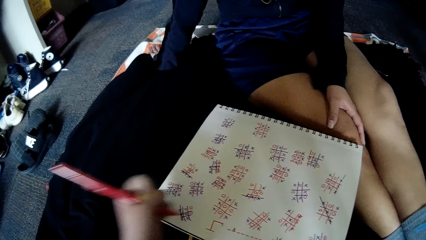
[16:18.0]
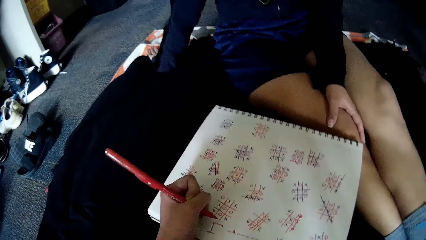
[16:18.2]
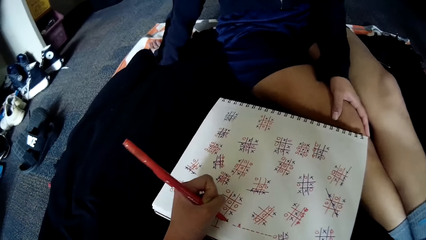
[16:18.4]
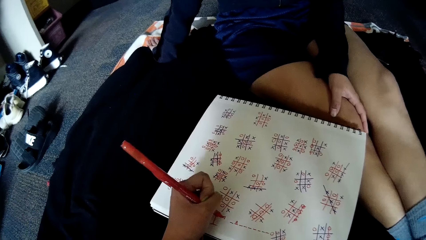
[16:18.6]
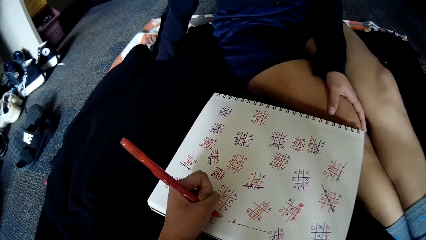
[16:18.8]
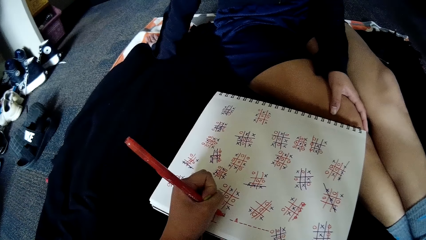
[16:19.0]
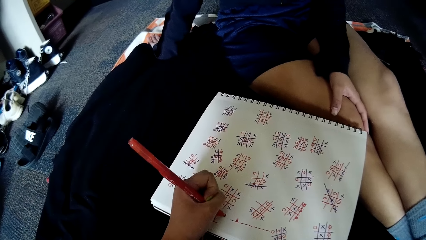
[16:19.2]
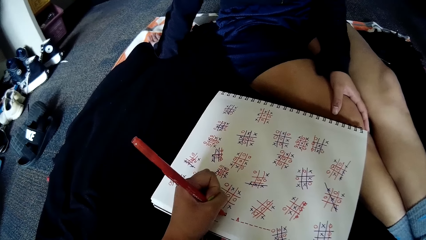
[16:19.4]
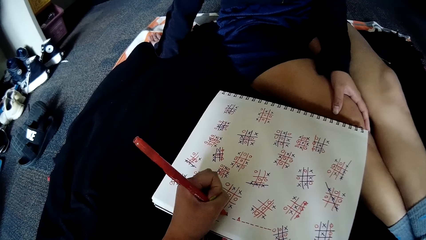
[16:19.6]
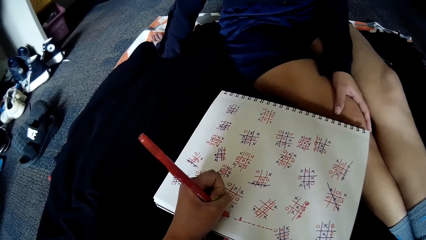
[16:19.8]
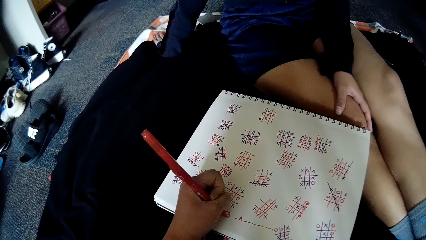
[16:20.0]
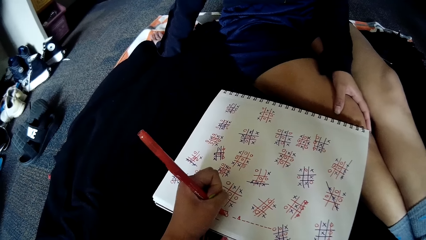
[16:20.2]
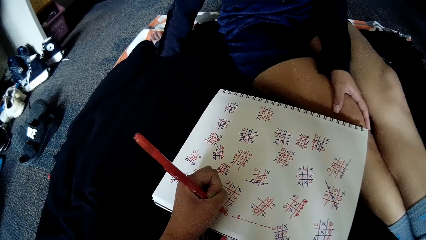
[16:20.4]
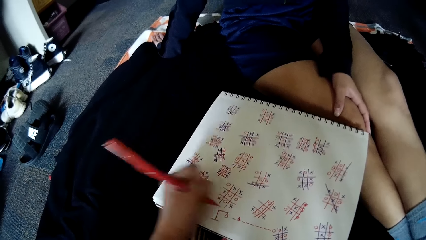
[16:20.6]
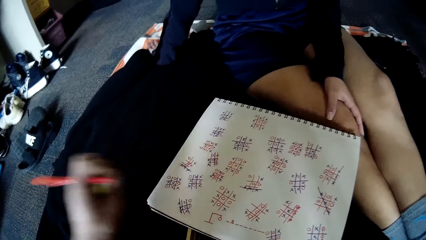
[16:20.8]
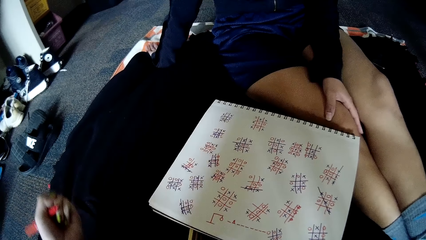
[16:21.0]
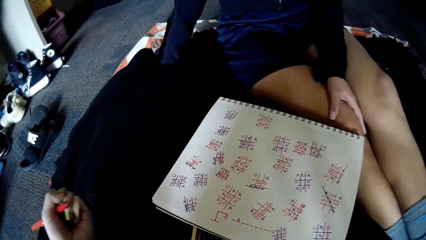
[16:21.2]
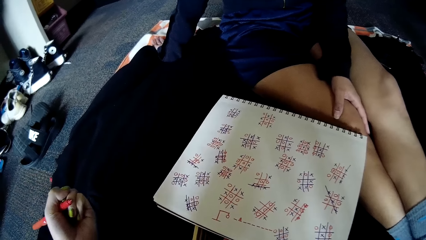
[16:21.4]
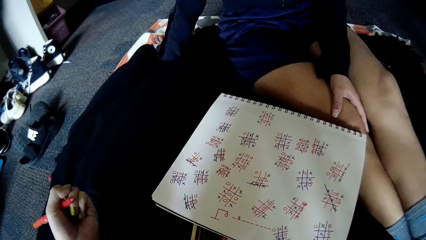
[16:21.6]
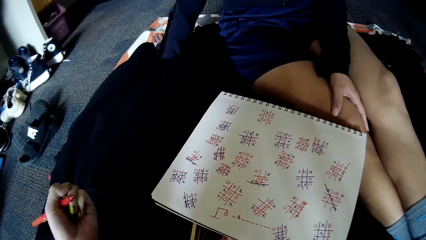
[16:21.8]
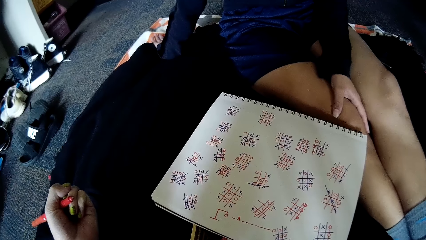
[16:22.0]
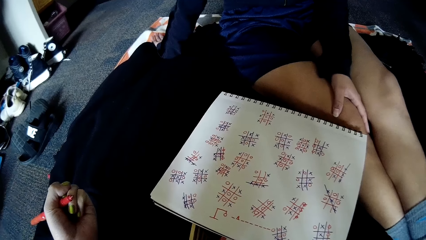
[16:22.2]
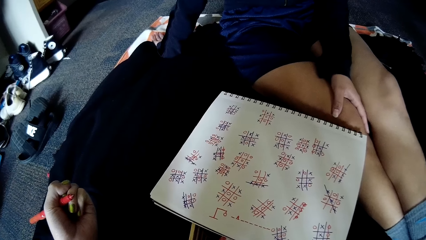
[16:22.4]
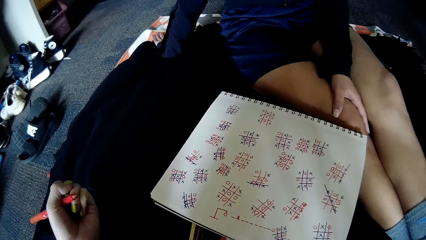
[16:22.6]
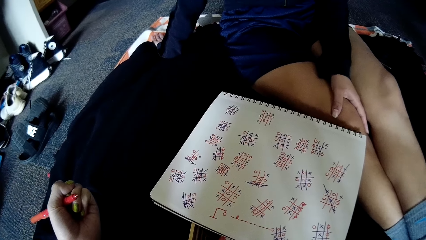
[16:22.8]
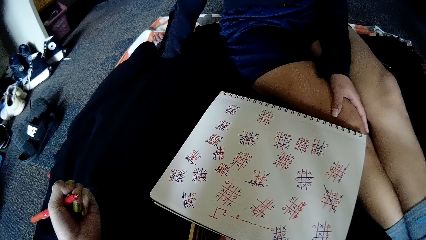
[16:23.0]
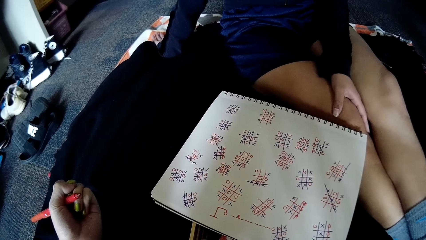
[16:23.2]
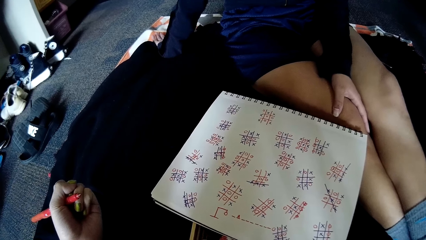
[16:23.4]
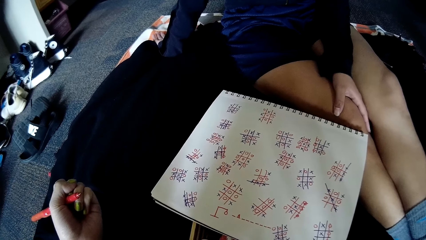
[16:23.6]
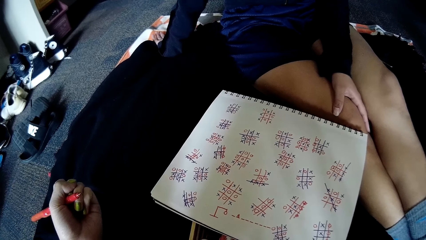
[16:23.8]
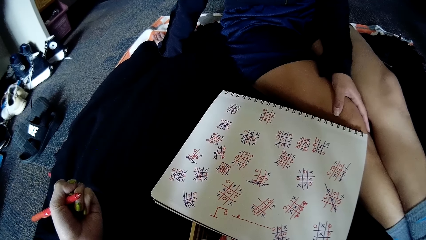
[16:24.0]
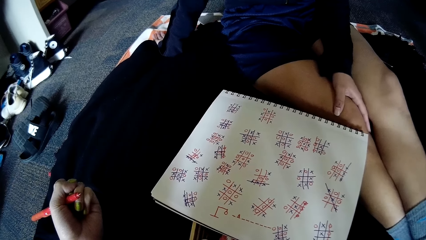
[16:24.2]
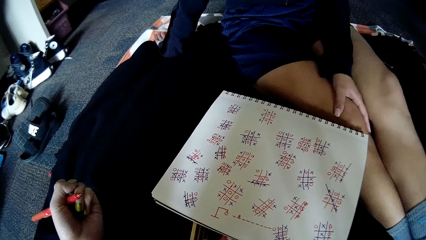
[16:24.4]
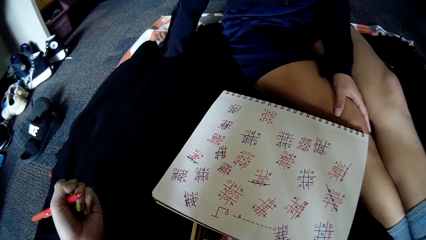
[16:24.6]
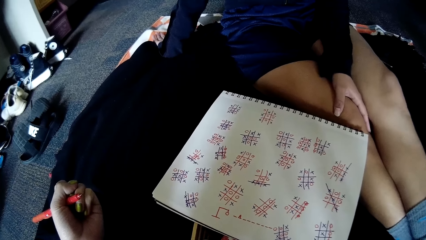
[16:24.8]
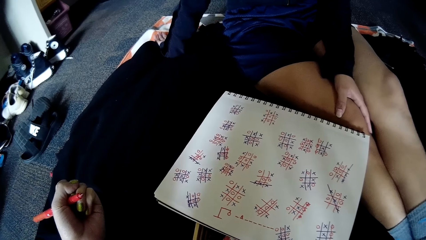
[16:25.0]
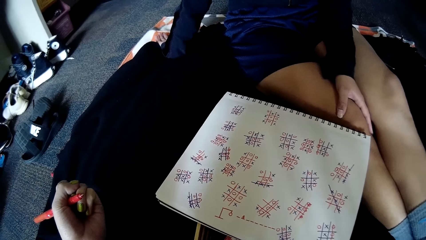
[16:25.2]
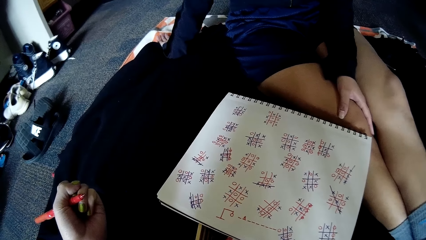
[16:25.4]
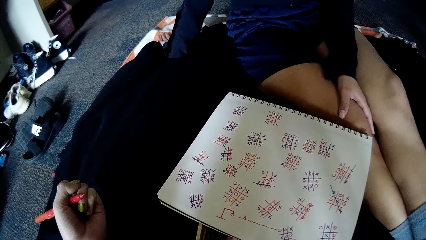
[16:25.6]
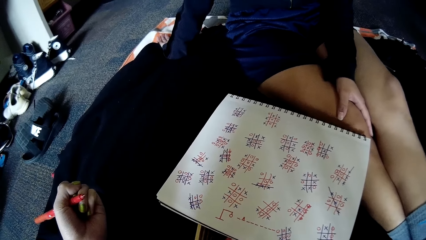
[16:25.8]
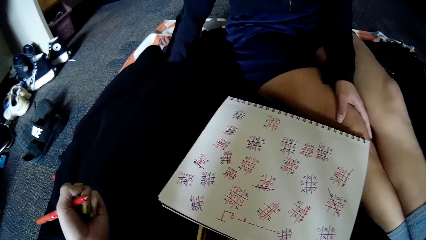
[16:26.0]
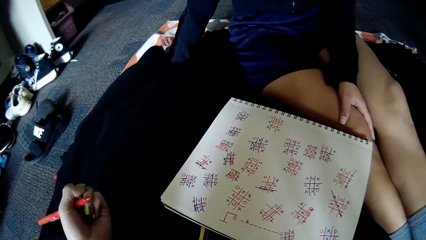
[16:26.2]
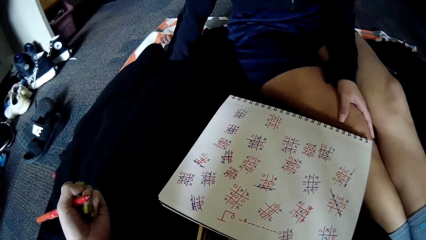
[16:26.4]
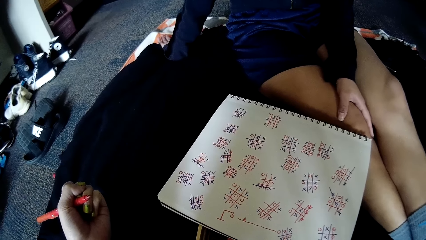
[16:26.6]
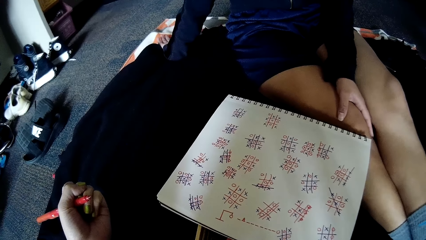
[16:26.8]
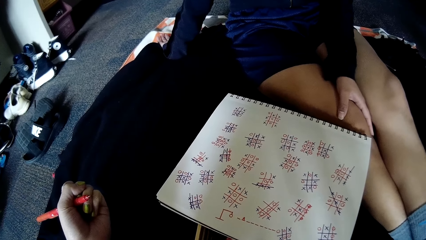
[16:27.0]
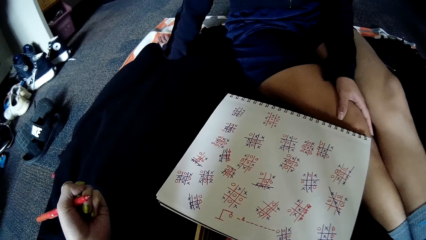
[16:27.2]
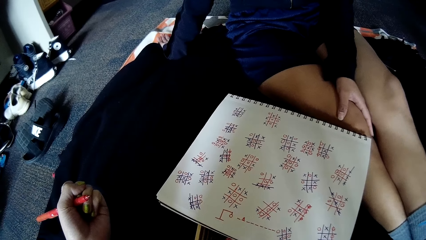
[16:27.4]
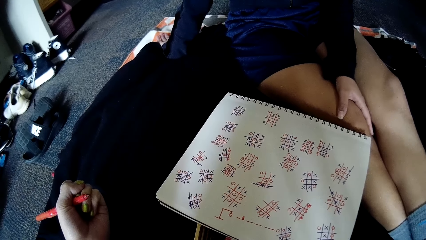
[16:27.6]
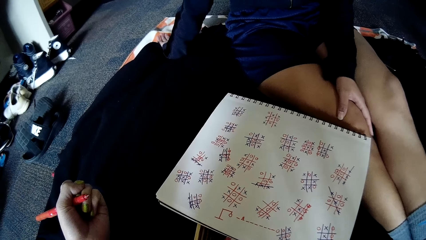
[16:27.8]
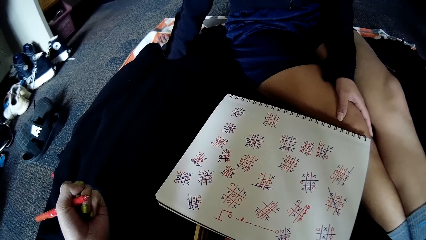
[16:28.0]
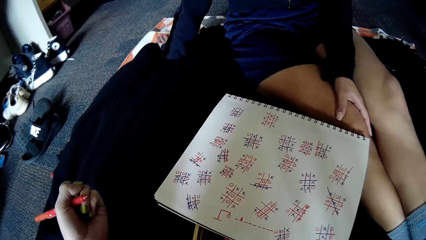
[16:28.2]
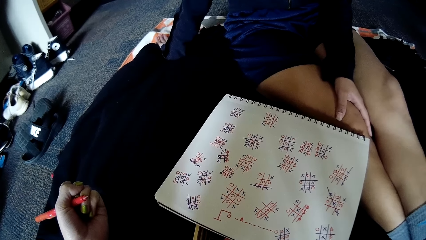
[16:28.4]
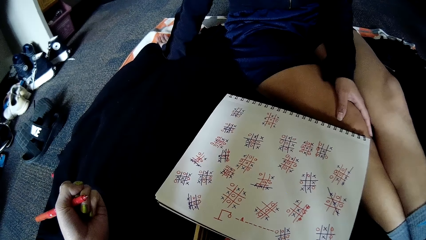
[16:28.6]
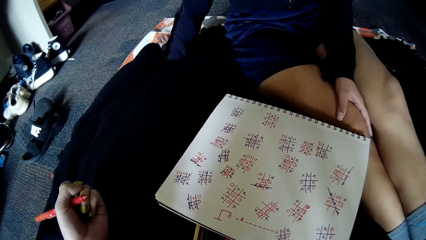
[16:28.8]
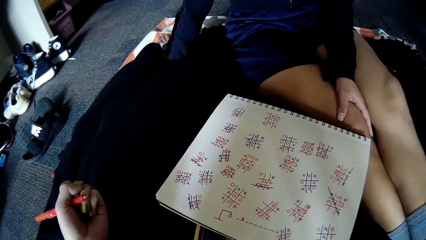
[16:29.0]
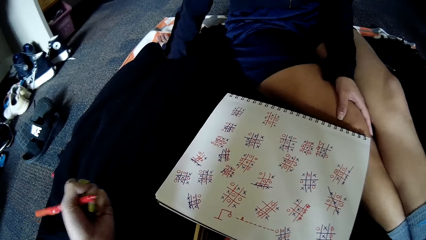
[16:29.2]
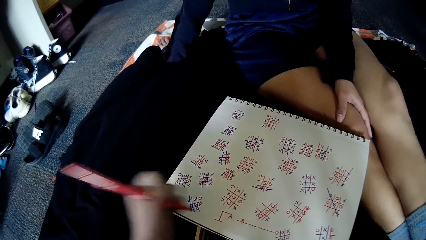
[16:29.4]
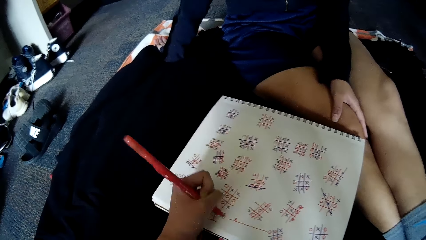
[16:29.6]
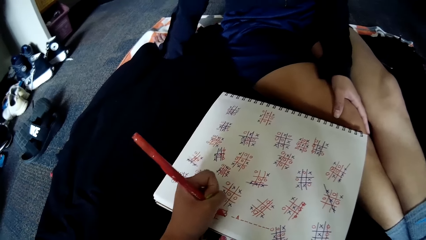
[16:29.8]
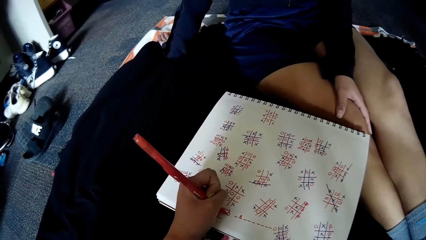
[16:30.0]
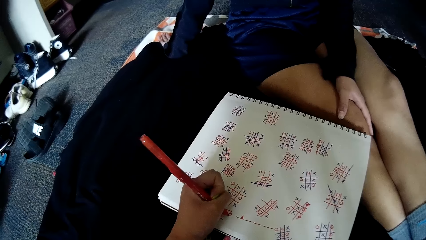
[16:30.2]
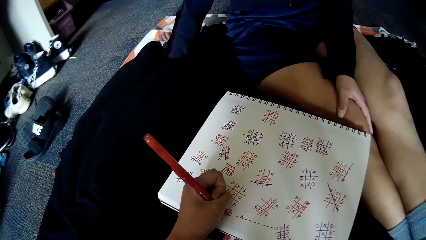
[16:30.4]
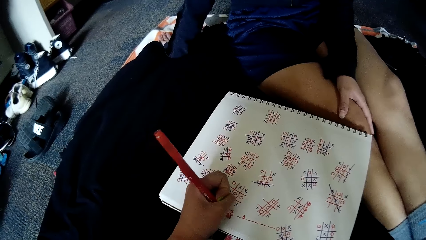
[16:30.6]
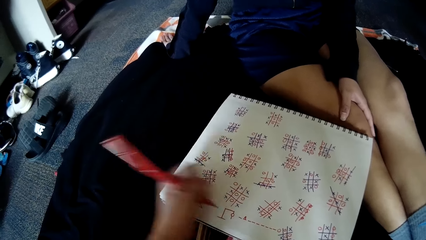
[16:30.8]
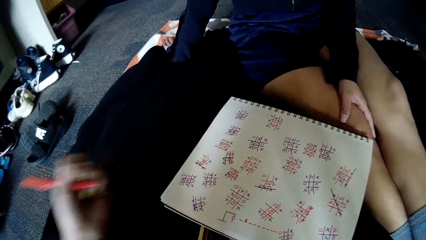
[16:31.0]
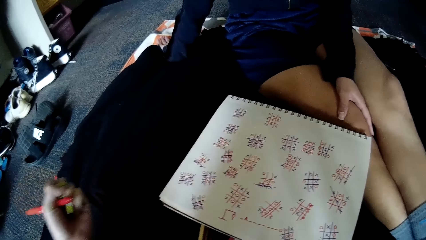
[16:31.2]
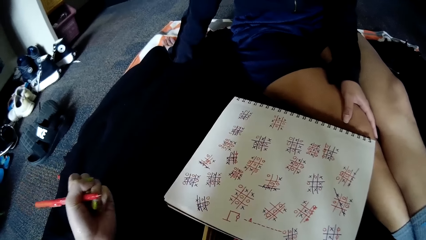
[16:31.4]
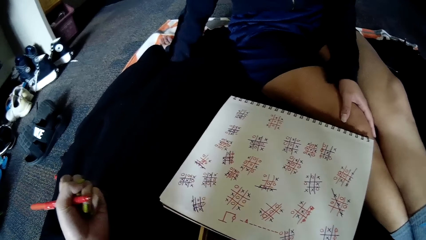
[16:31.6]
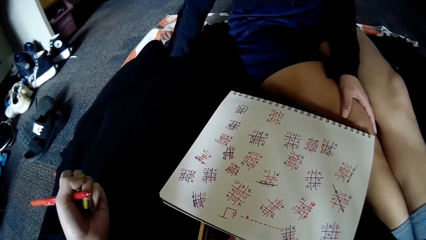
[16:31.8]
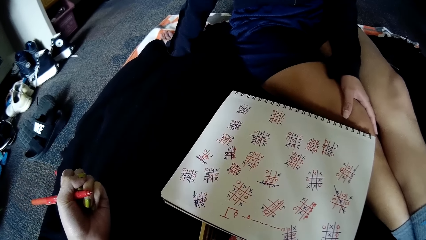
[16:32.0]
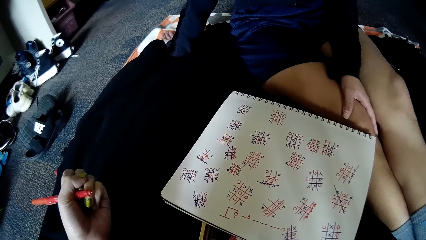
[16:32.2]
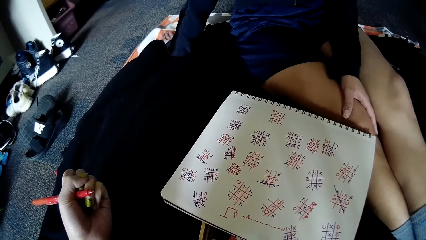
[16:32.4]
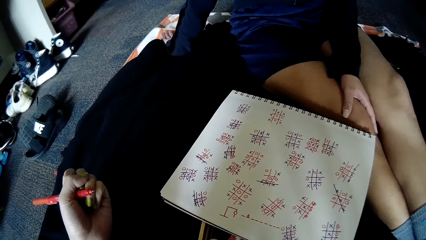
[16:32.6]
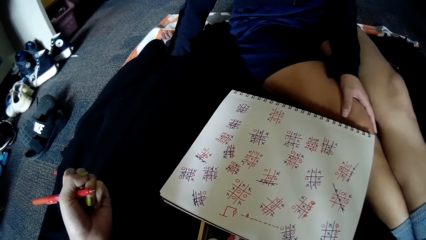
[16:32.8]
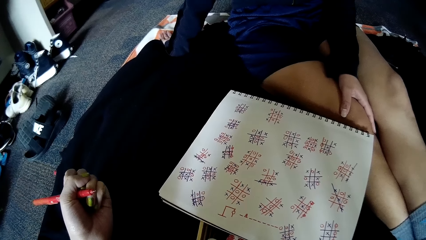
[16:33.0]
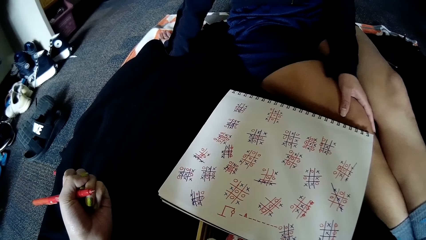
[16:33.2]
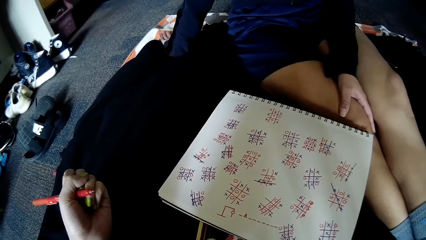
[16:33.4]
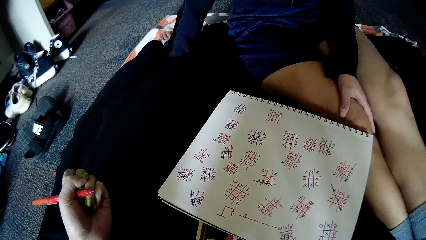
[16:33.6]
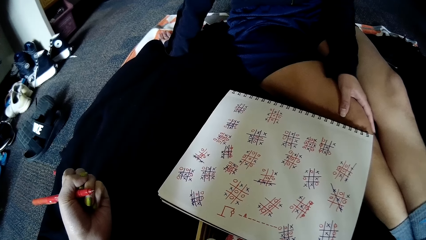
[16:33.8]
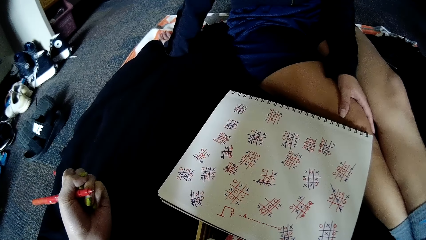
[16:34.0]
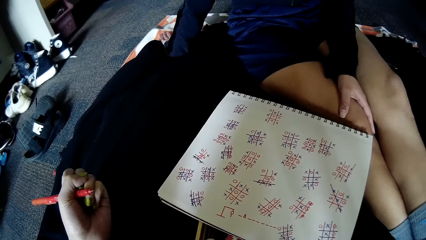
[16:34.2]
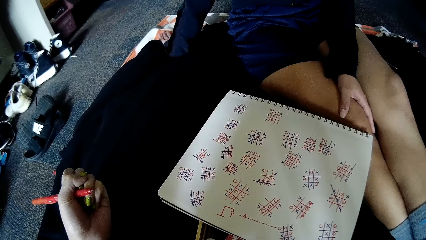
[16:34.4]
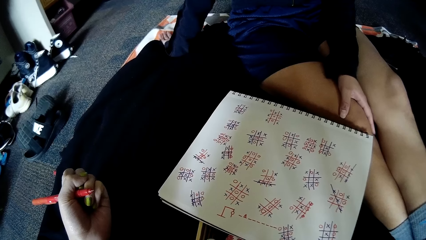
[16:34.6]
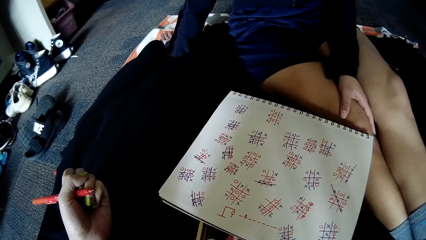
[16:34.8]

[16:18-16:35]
The camera wearer writes on the book on the floor with the pen in her left hand. The woman talks to the camera wearer. The camera wearer writes on the book on the floor with the pen in her left hand.
